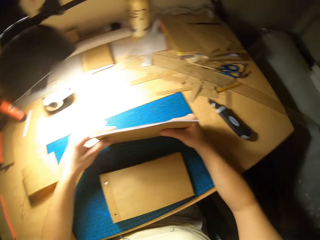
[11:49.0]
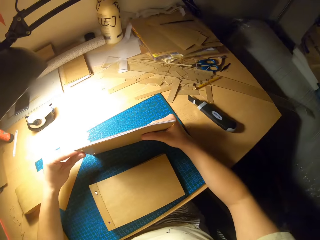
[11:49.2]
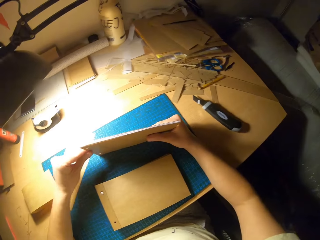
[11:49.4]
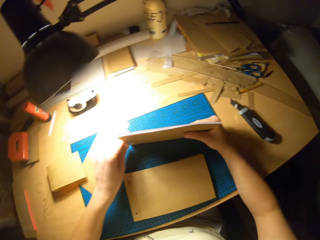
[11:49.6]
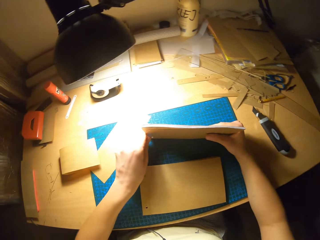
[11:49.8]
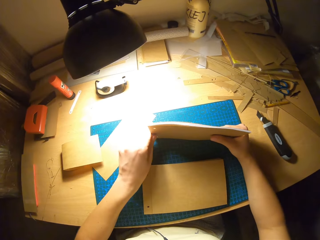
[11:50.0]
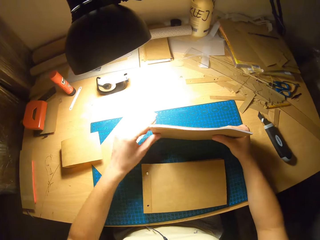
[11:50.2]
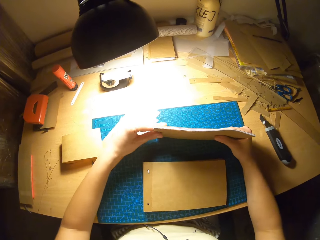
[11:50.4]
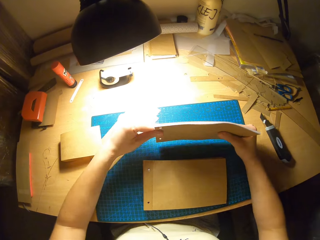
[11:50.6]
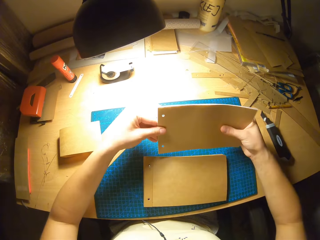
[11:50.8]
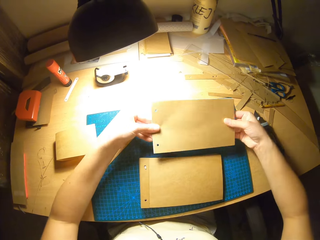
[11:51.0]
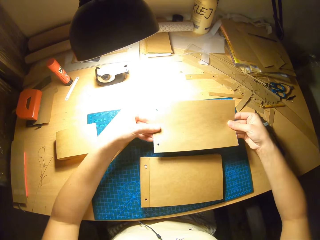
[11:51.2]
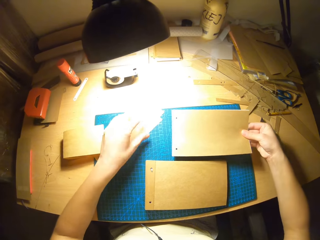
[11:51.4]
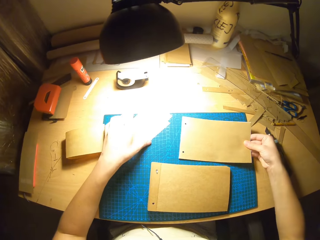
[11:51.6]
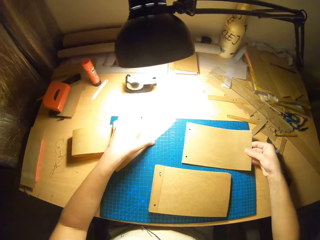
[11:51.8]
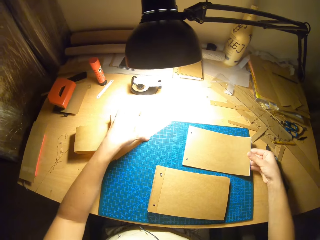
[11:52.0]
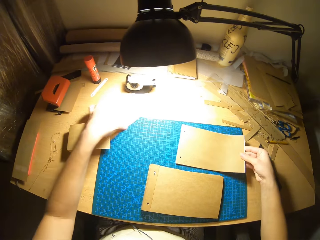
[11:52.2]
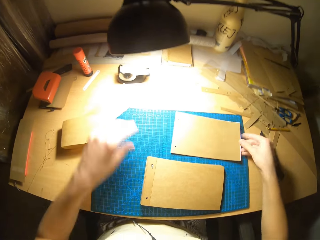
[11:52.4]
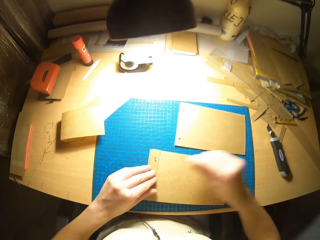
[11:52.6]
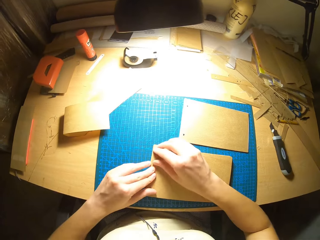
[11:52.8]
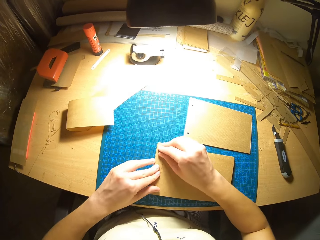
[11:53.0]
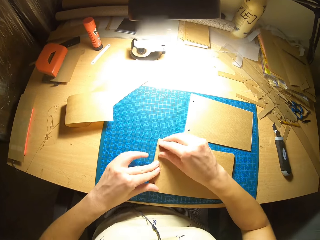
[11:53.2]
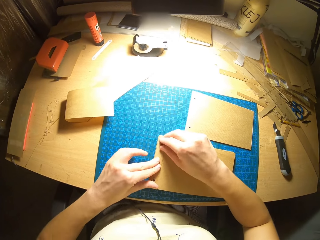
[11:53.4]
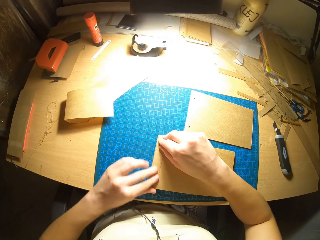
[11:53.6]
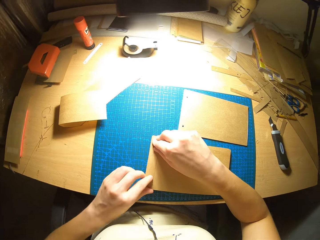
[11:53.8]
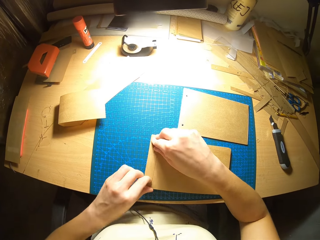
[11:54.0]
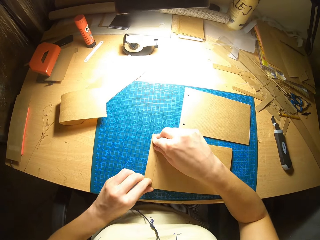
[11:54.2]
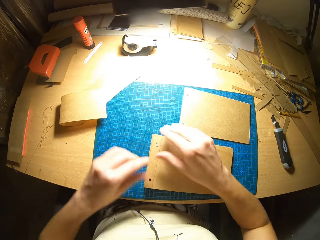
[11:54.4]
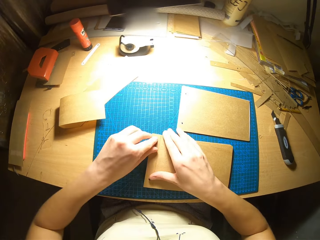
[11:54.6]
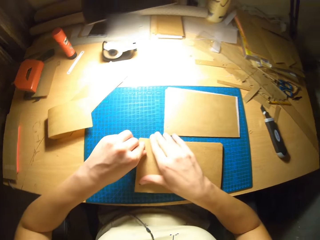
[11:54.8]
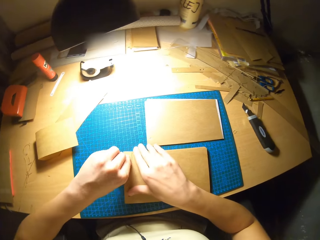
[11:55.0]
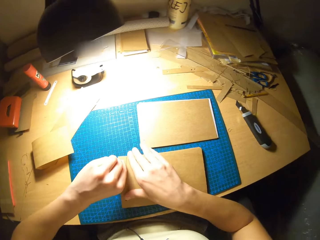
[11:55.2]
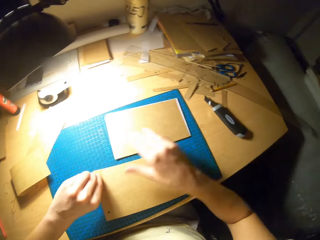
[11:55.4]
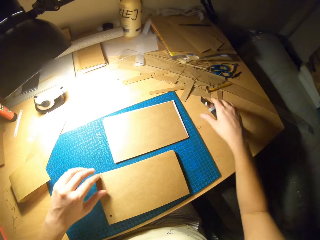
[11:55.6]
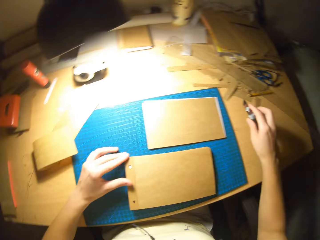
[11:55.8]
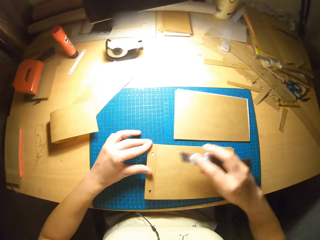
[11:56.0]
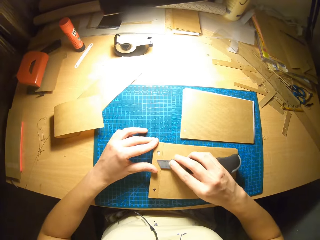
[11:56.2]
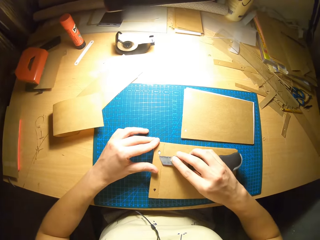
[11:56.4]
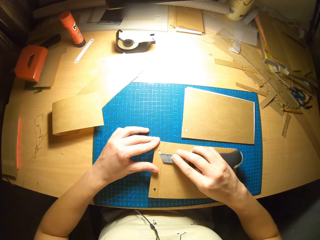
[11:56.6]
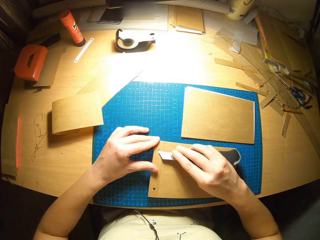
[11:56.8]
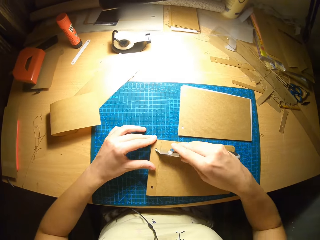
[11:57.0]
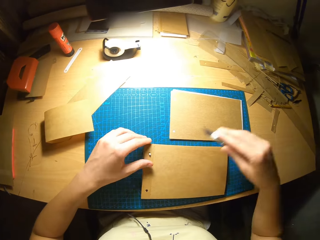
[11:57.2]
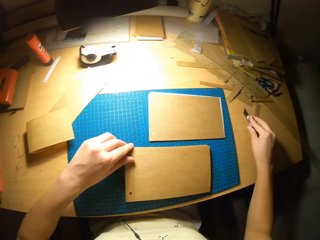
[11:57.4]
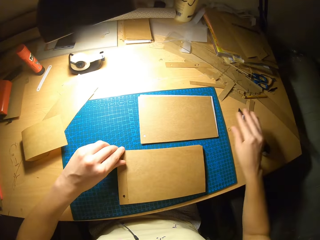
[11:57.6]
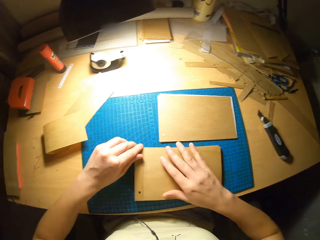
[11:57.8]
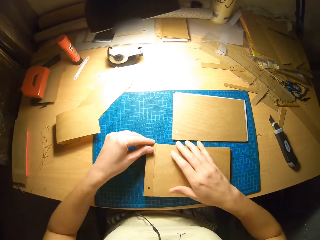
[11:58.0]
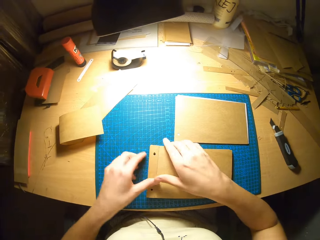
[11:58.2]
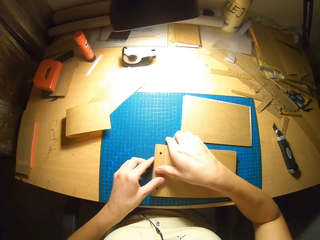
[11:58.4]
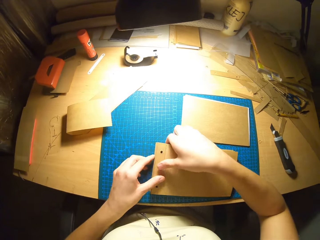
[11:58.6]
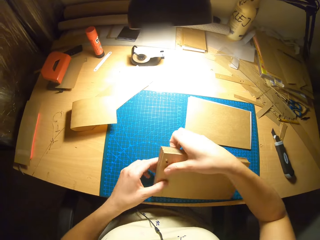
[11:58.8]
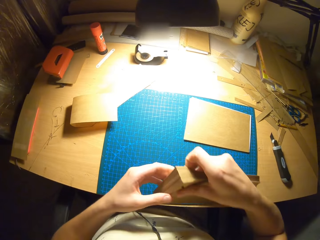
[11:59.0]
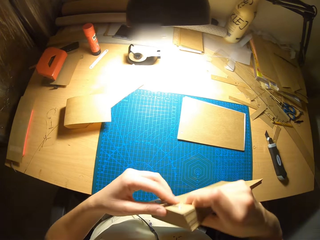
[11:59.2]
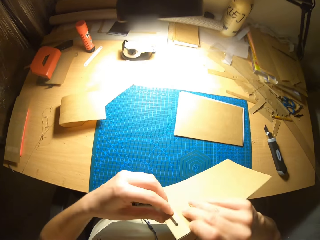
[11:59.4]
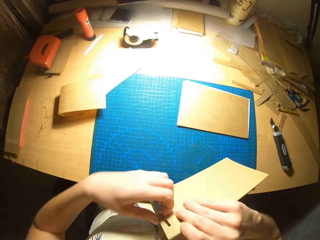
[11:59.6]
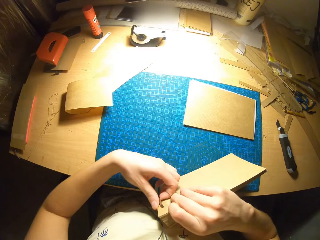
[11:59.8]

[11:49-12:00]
The camera wearer removes the binding wire in the cards. They remove the pin from the jotter. They carry the paper cutter. They drop the paper cutter.

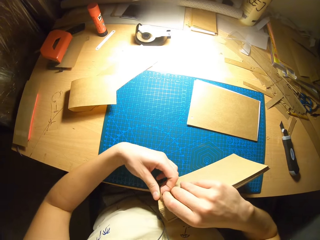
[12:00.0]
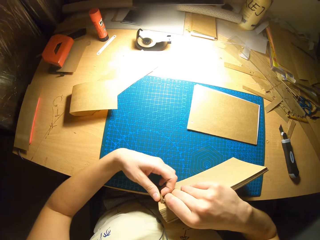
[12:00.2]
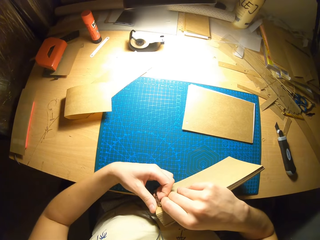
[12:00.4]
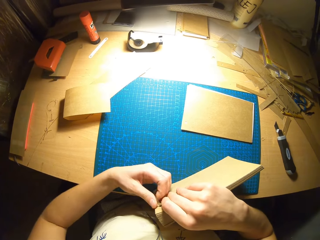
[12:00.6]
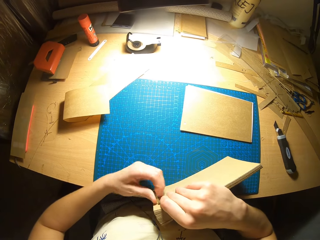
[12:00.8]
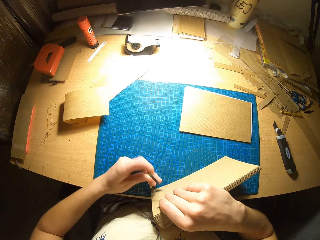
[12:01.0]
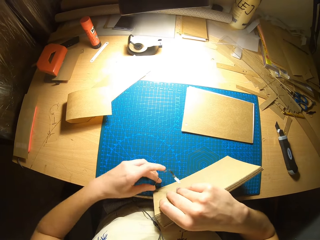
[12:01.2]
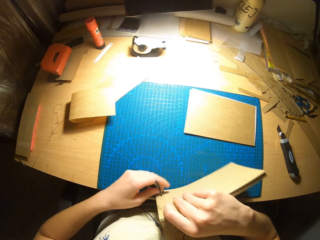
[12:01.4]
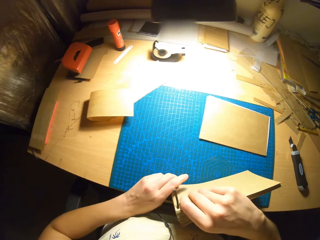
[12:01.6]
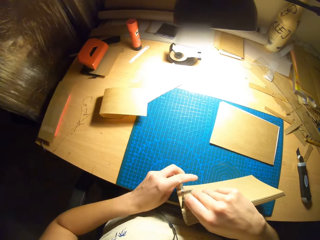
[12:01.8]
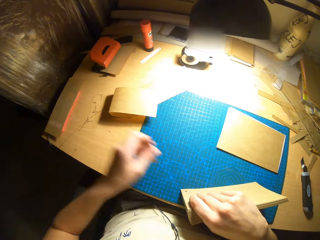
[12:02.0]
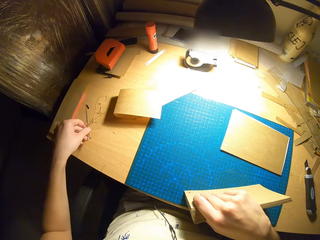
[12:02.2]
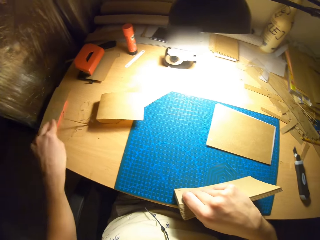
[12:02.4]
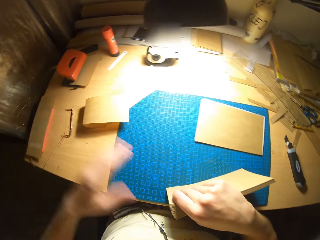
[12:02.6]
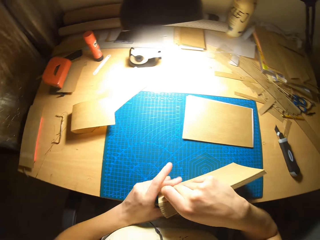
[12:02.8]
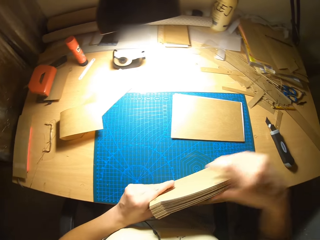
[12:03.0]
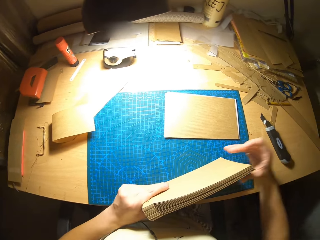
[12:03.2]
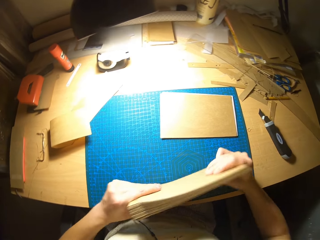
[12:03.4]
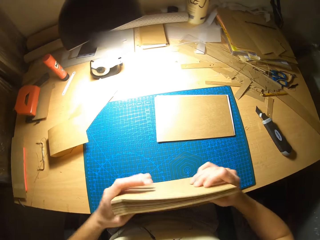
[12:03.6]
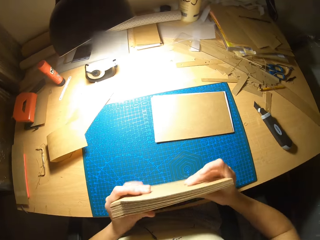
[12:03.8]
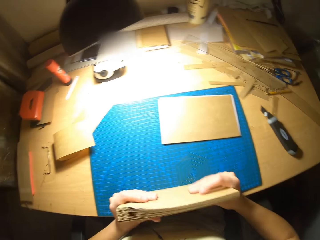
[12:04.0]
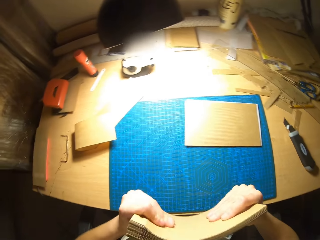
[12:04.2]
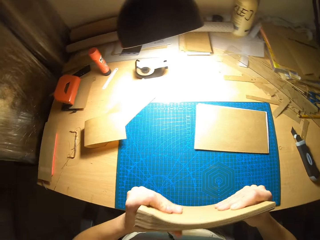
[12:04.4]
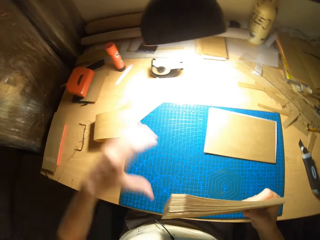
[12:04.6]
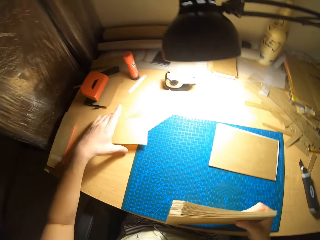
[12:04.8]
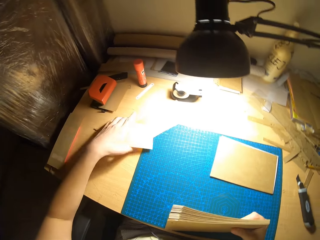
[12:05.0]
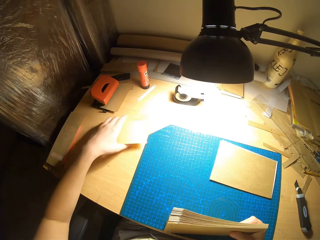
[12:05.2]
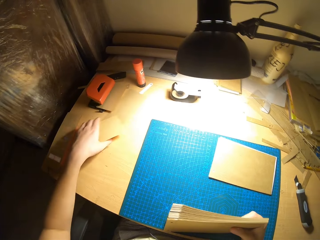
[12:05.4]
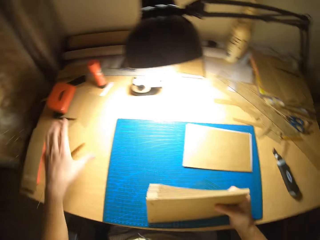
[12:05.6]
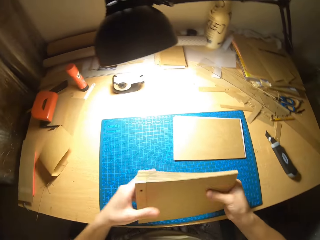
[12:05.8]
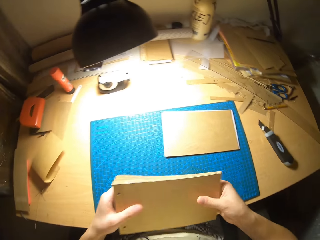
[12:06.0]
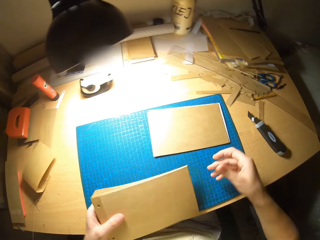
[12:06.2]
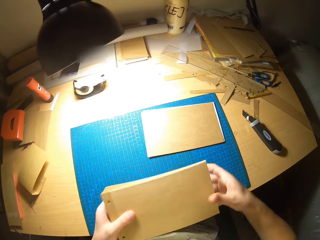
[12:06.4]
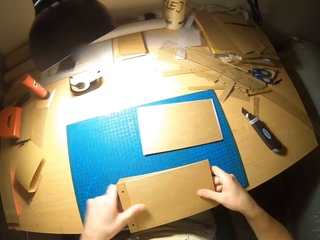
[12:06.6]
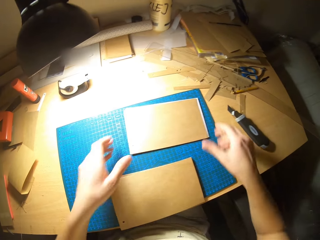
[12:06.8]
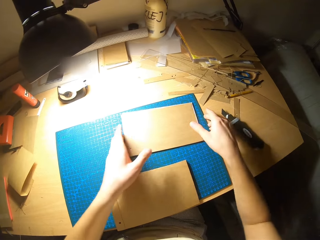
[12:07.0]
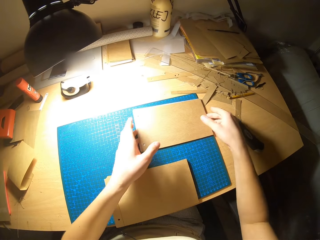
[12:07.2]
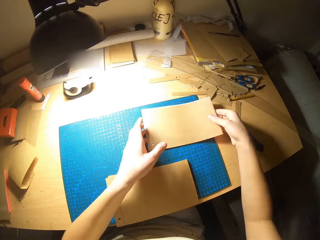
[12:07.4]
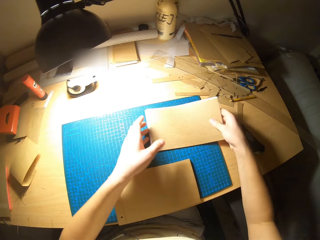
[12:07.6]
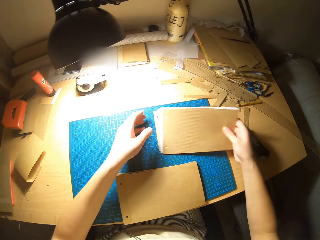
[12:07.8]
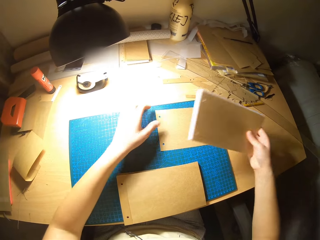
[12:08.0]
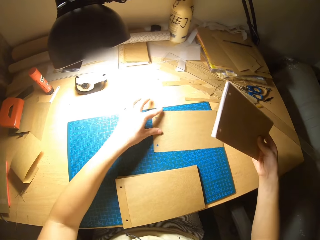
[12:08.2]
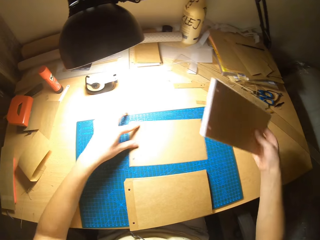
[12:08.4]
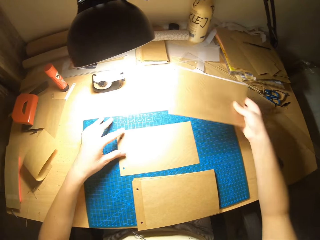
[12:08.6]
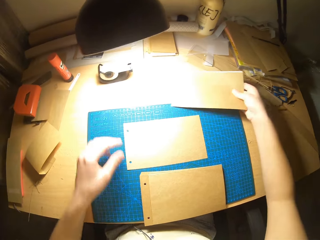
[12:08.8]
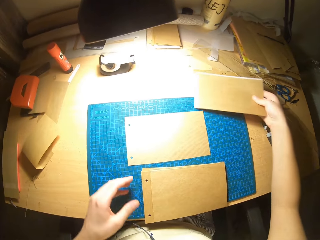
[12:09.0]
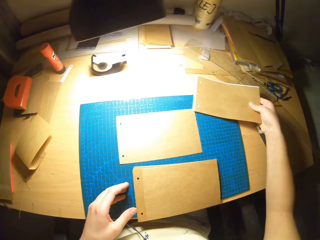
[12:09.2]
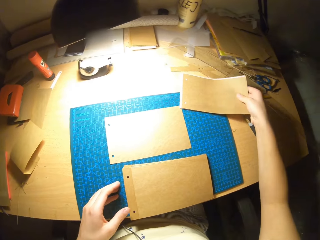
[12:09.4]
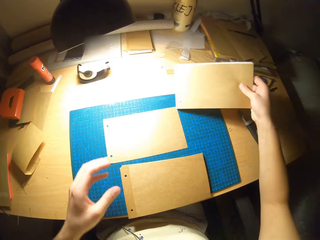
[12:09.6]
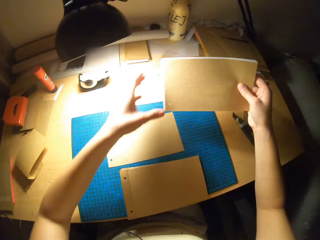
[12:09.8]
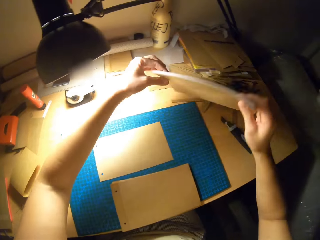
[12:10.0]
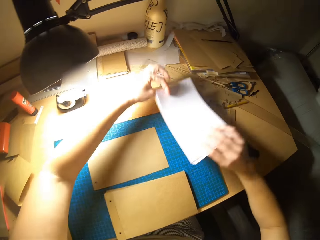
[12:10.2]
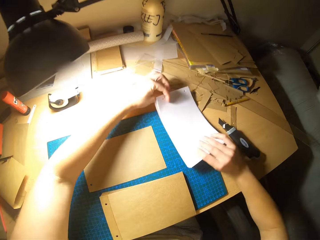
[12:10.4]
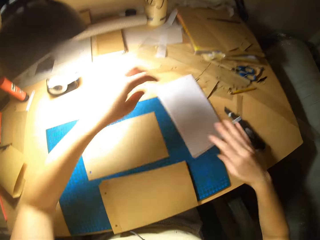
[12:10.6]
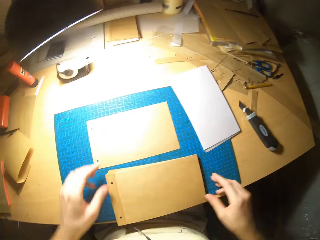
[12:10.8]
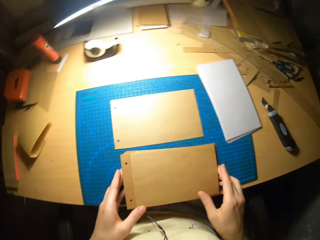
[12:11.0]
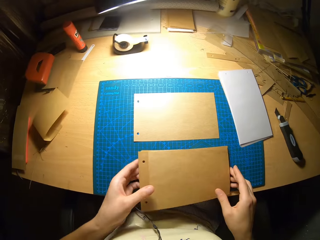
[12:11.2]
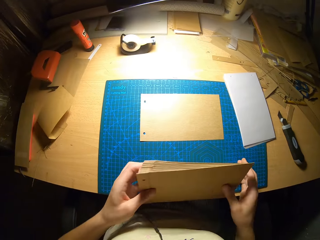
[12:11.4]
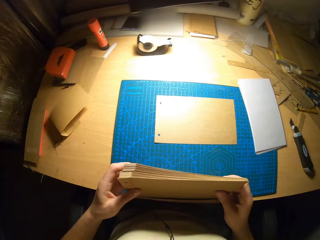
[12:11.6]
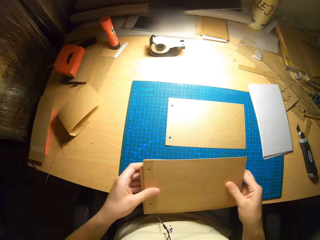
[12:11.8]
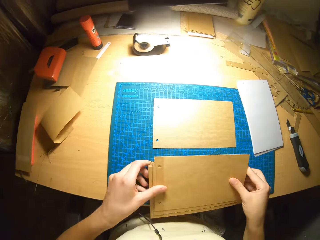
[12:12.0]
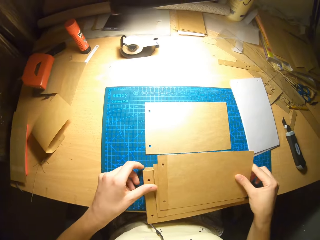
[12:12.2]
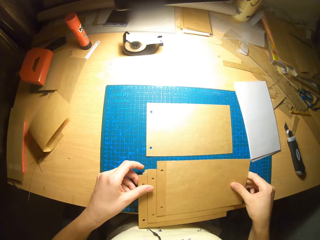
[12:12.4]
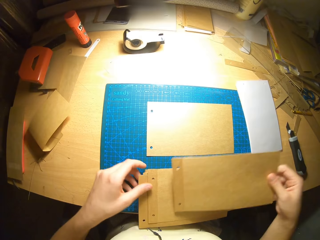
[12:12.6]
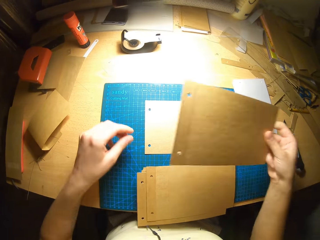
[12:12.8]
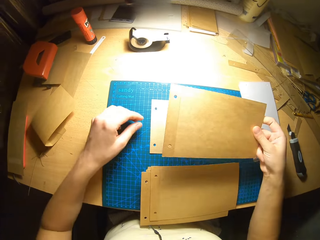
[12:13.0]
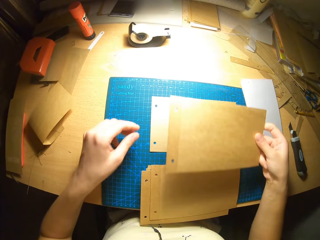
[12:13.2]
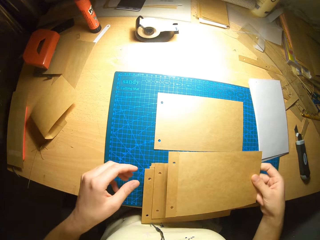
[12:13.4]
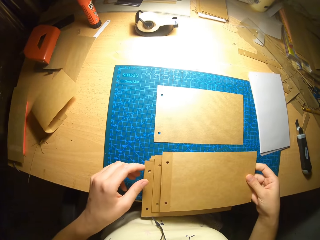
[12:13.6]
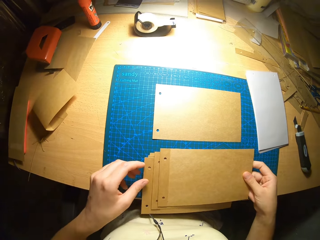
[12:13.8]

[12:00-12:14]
The camera wearer removes the pin from the jotter. He arranges cards in his hands. He rearranges the card on the table.
